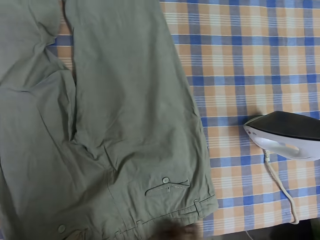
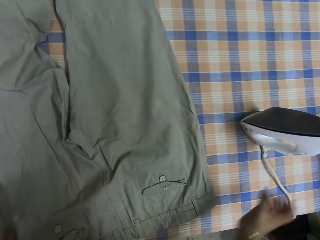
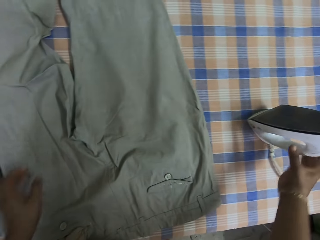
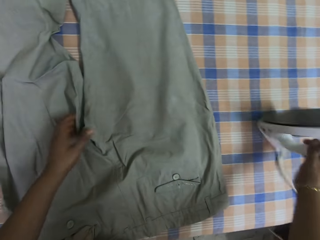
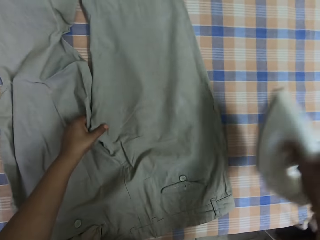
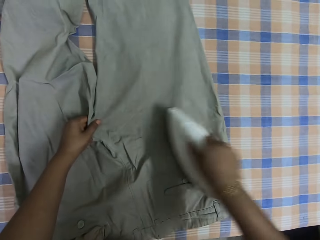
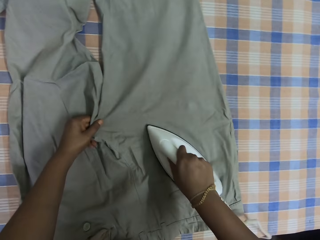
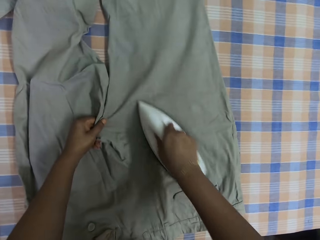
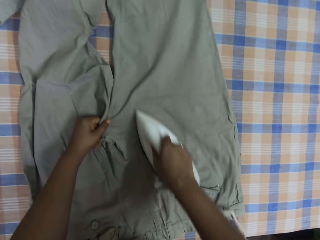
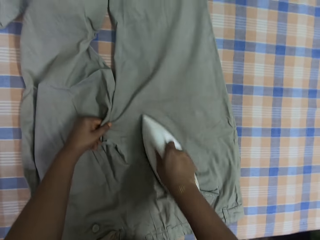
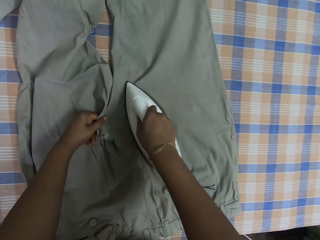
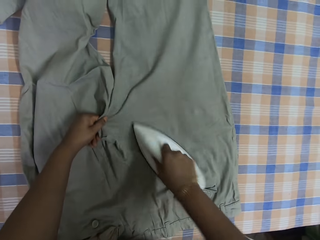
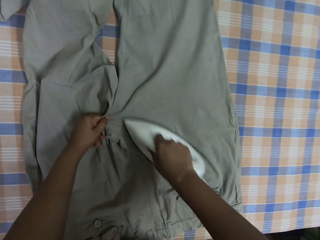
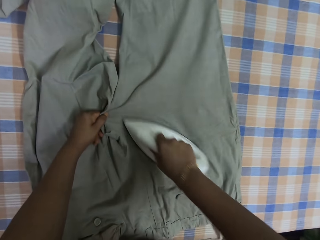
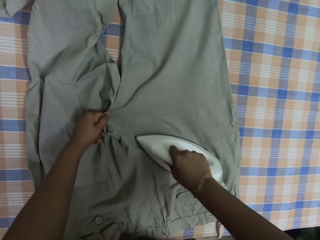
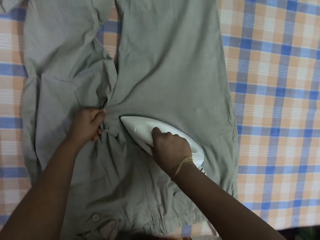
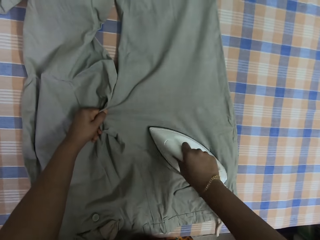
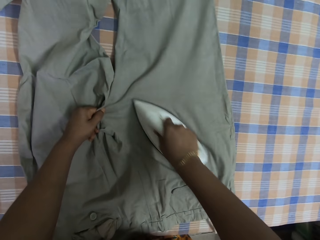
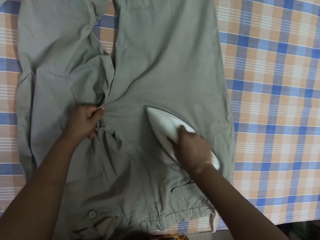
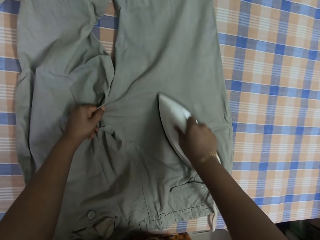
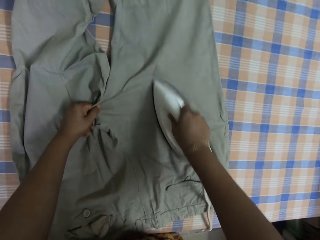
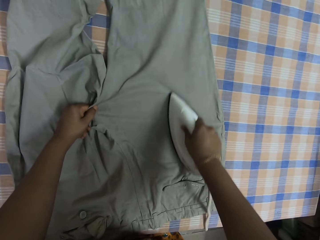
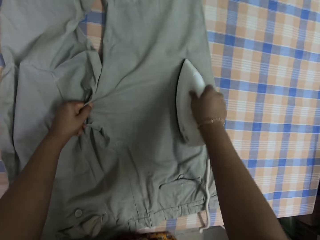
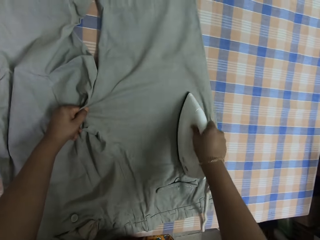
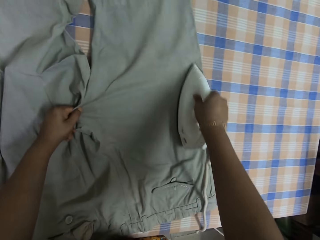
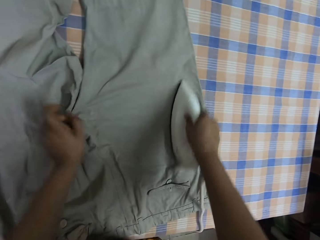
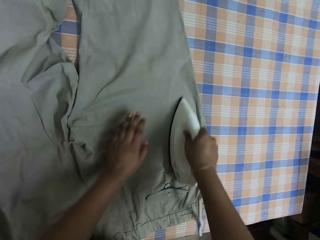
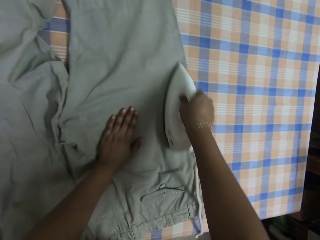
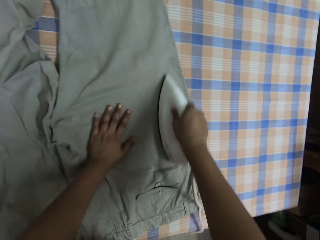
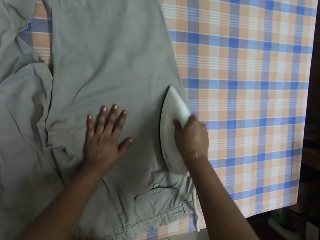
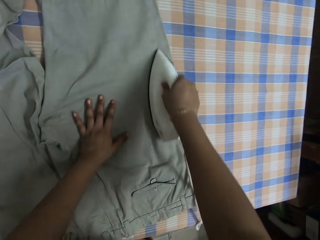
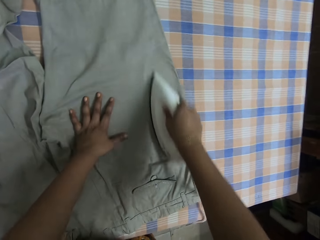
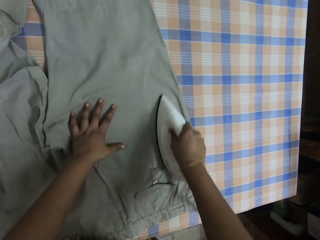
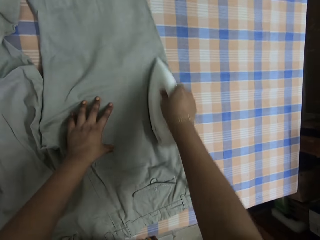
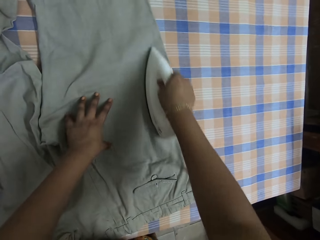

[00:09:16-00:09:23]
The camera wearer picks up an iron box and irons a trouser.

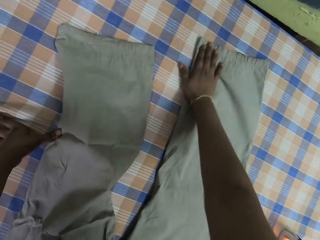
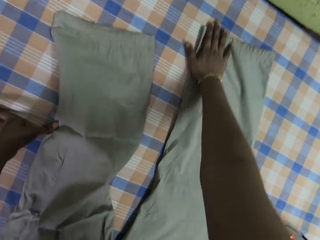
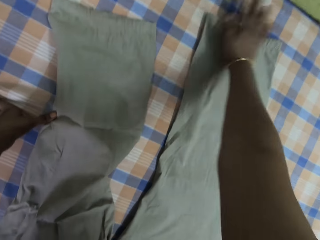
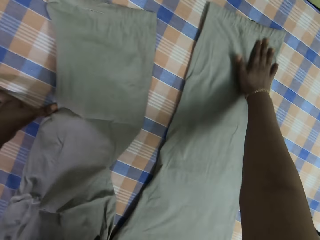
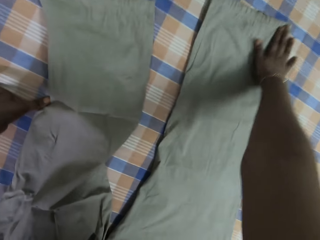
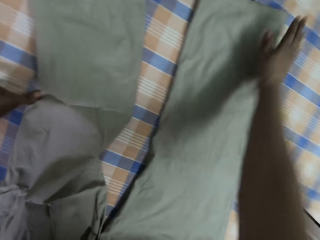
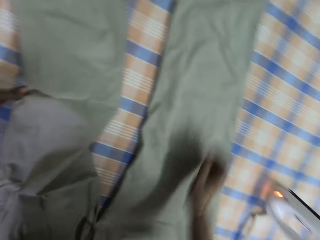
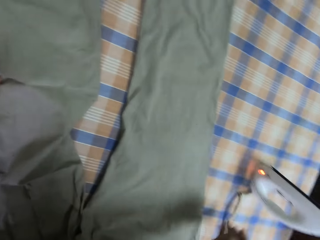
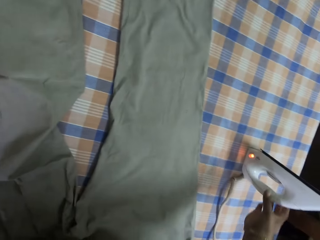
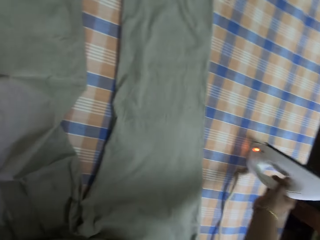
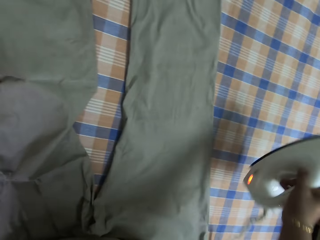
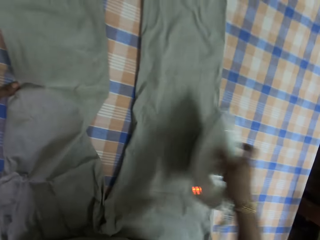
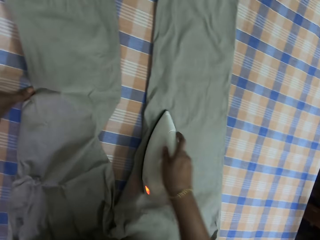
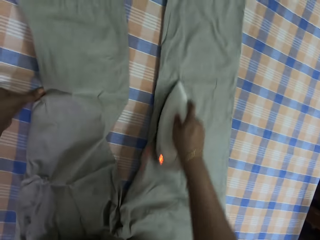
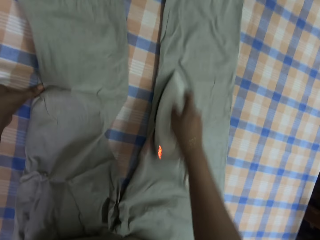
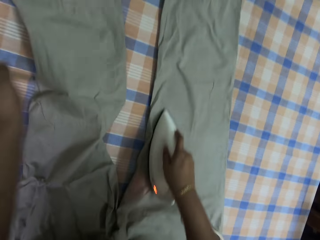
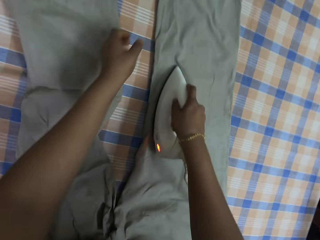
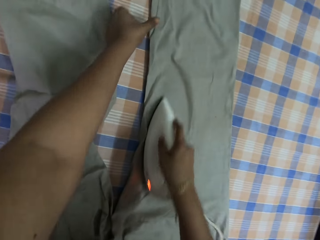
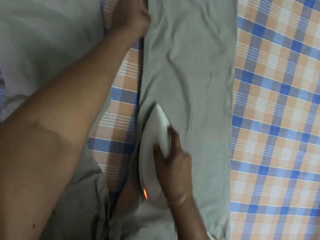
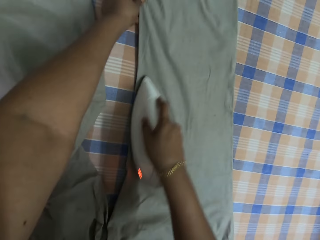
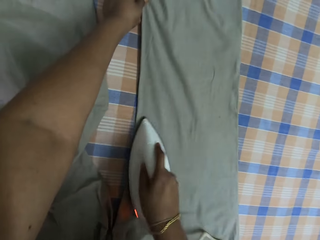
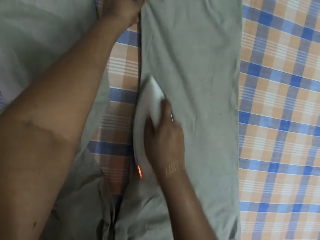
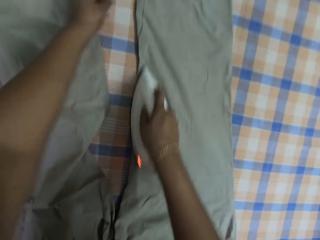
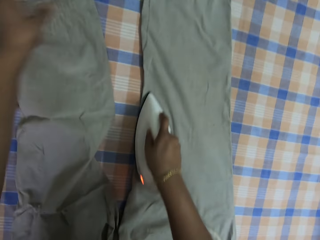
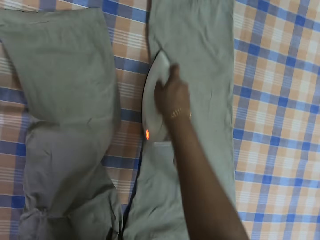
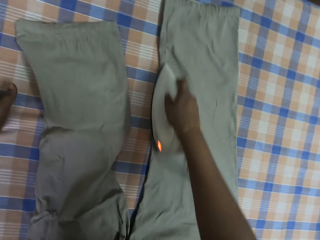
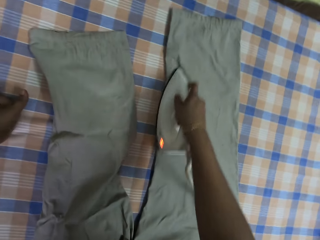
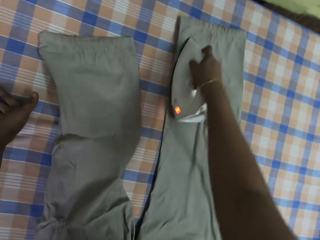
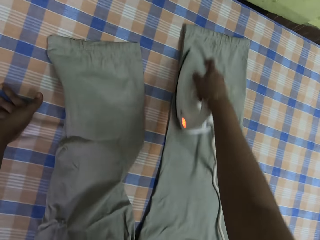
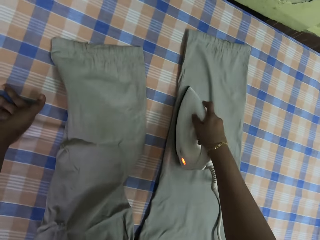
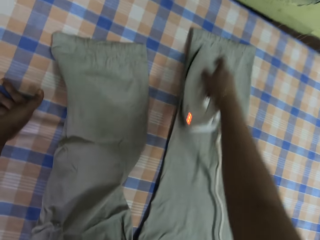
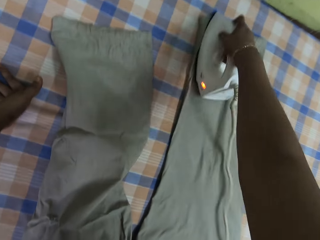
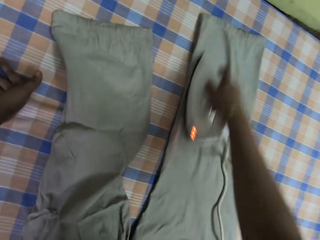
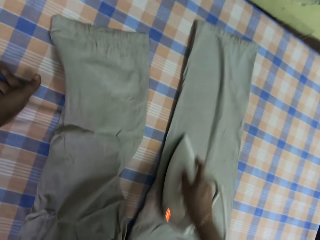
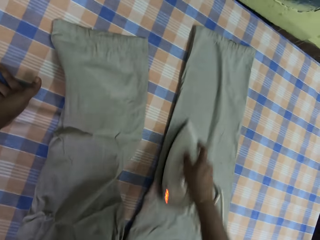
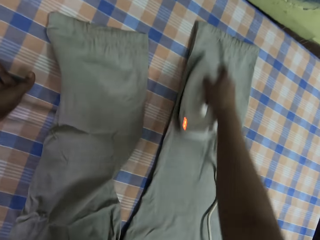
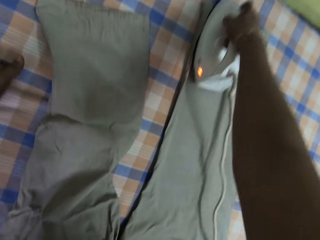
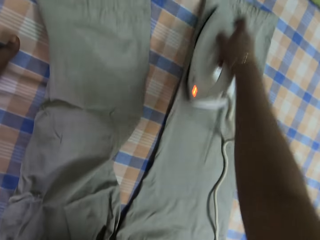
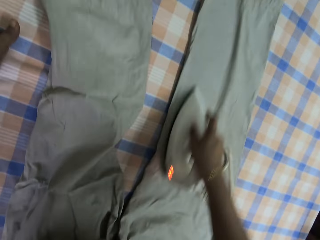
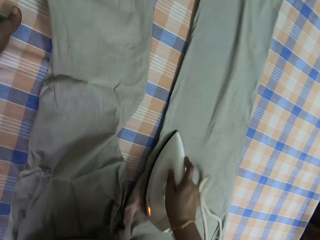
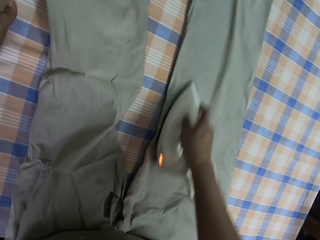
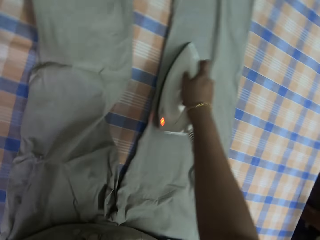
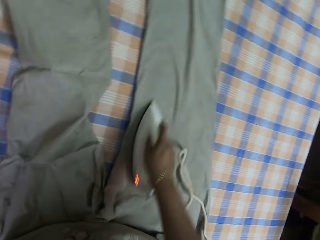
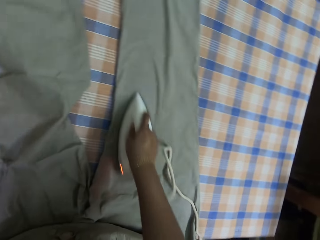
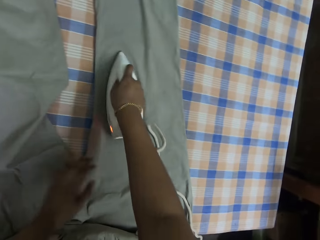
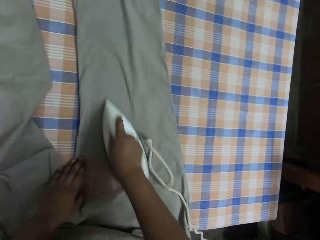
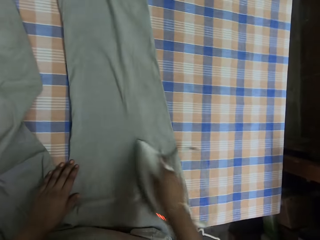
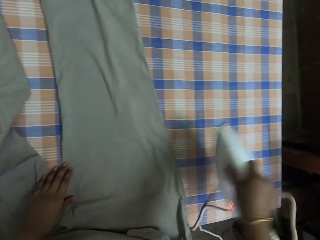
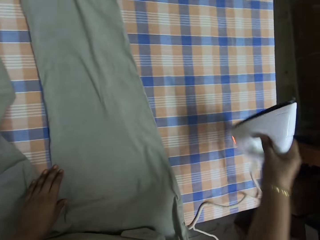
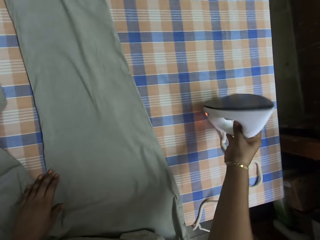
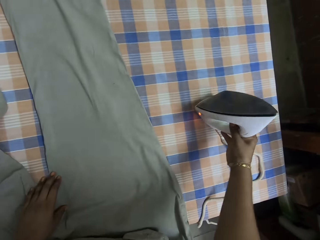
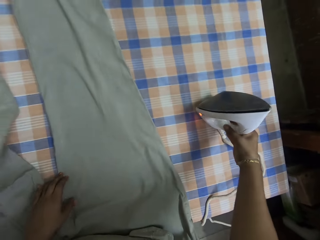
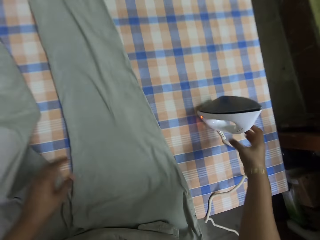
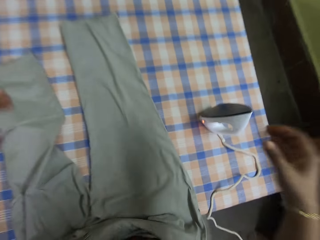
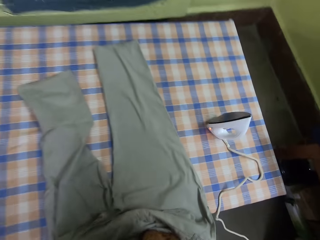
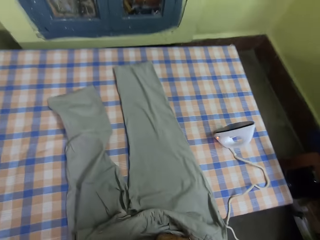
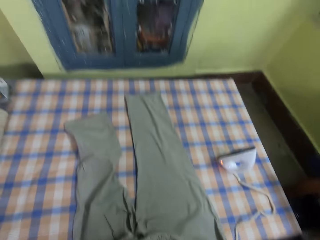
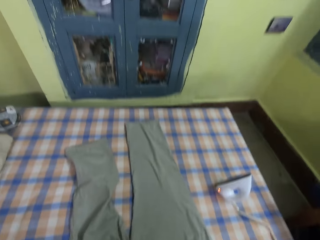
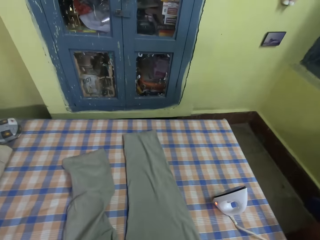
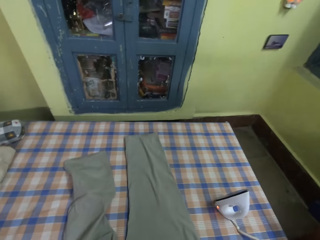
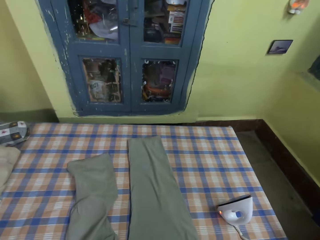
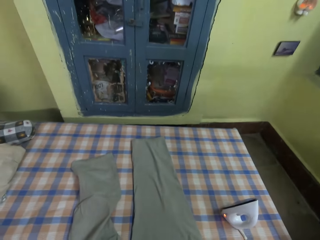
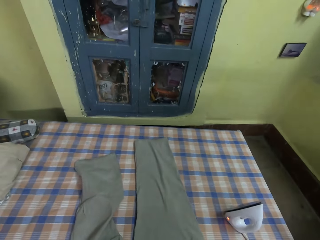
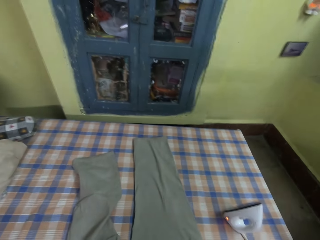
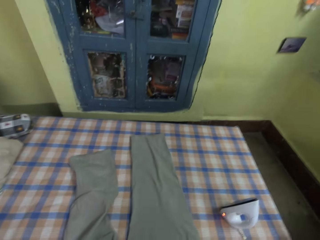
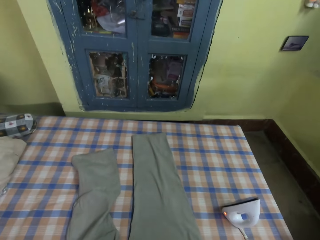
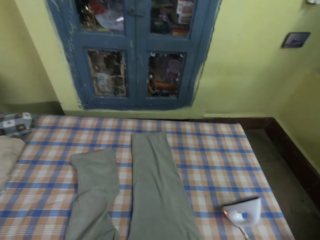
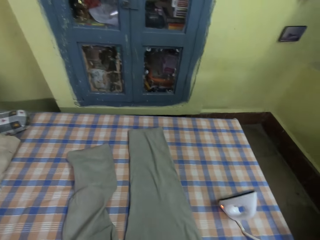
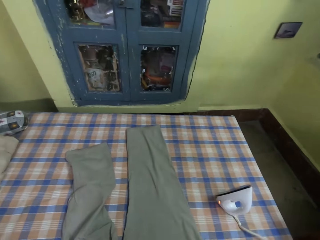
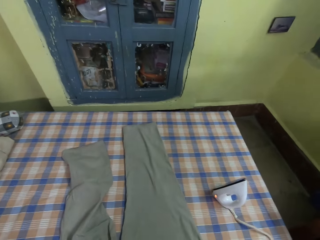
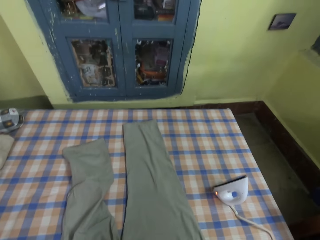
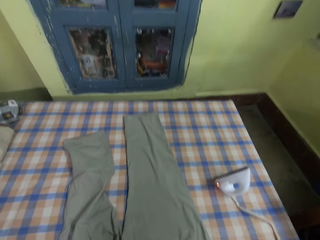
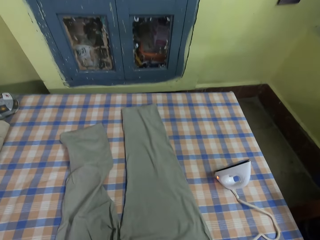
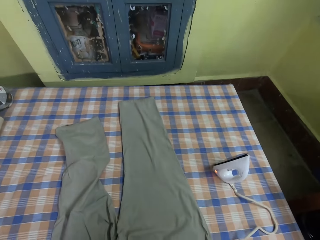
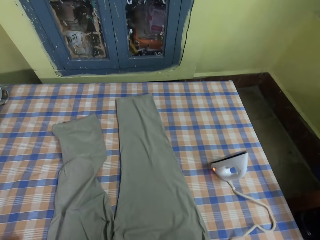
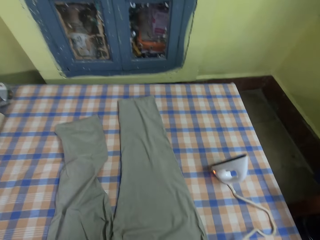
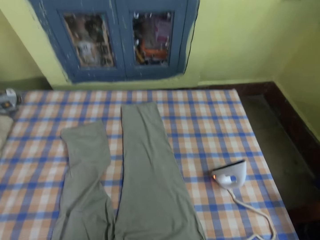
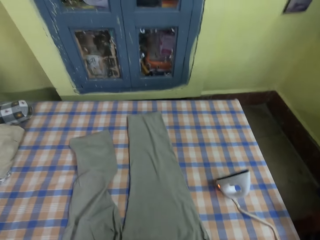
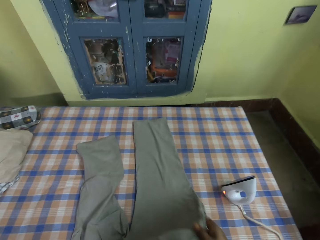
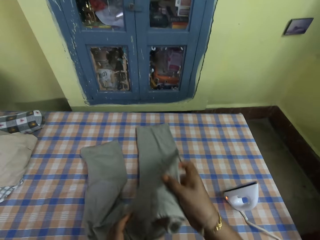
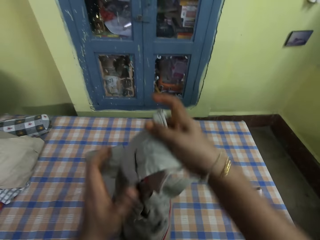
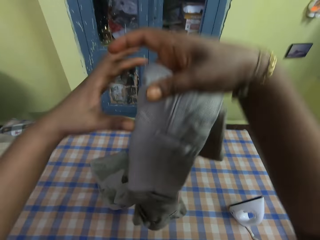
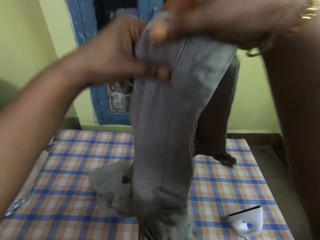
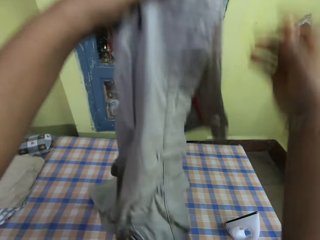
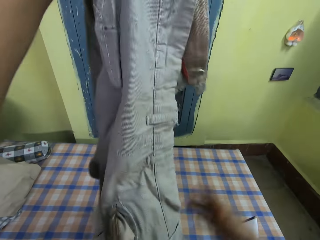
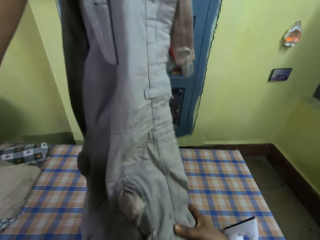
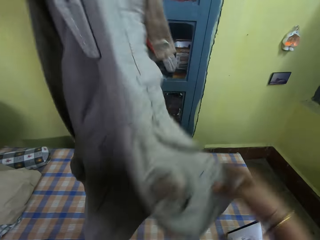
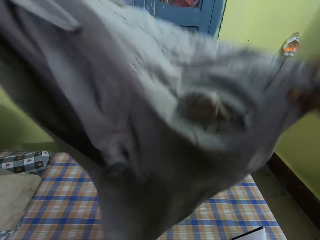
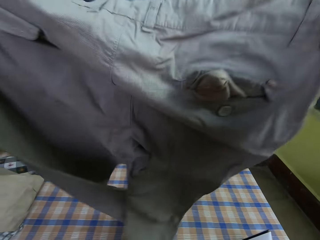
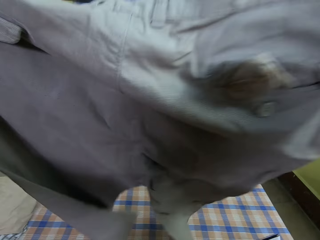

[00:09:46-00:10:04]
The camera wearer picks up an iron box and irons a trouser. They place the iron box on the table. They stare at the table. They adjust the camera. They inspect the trouser. They pick up the trouser.
